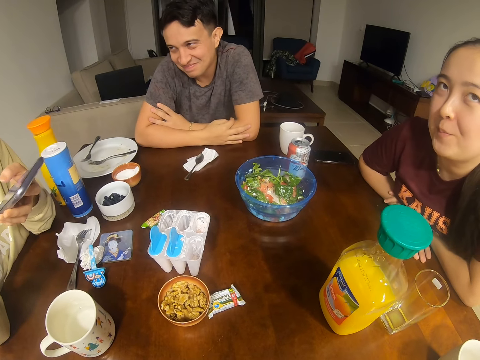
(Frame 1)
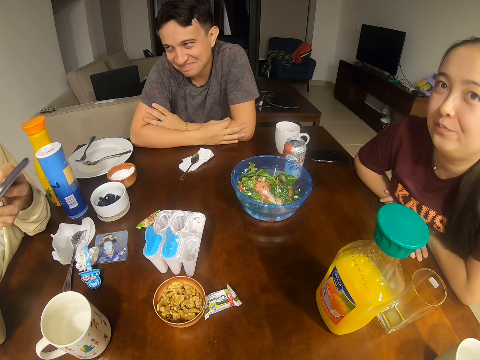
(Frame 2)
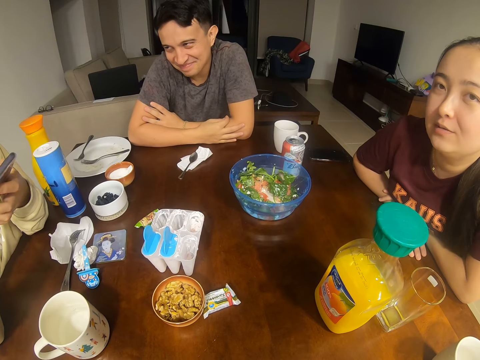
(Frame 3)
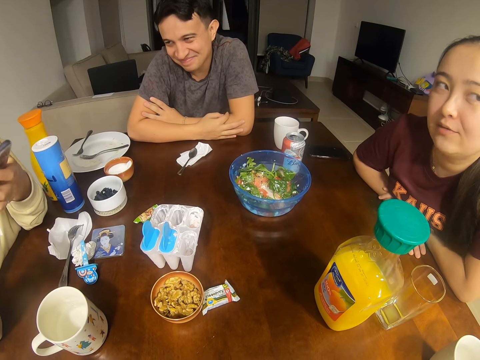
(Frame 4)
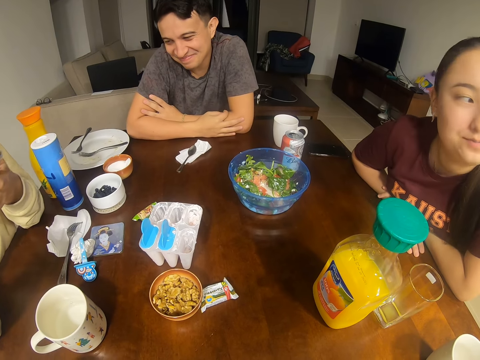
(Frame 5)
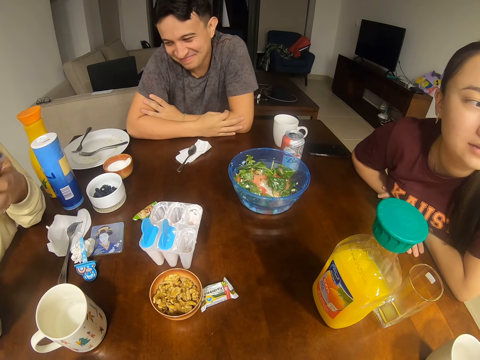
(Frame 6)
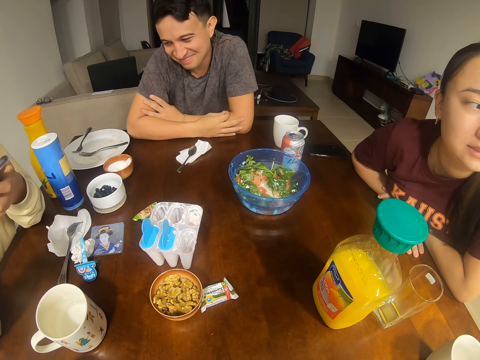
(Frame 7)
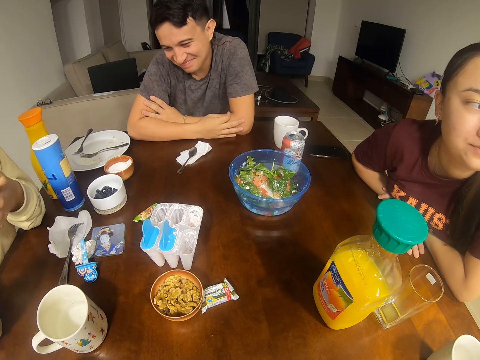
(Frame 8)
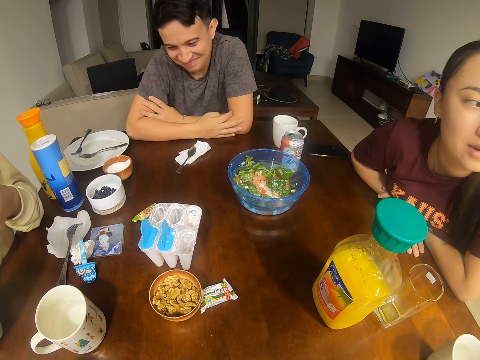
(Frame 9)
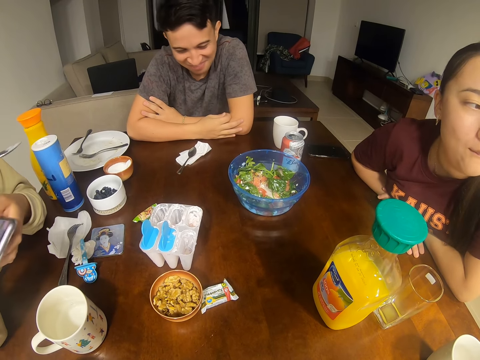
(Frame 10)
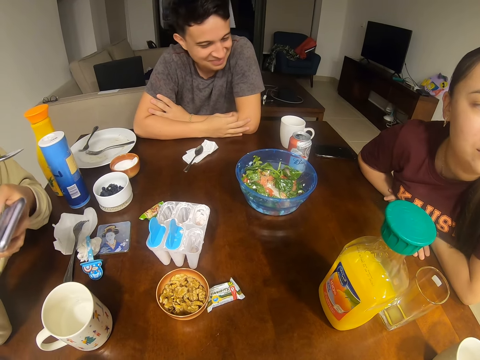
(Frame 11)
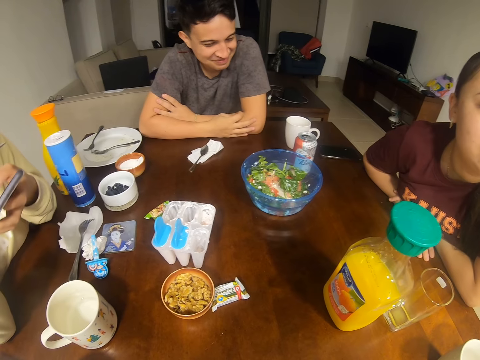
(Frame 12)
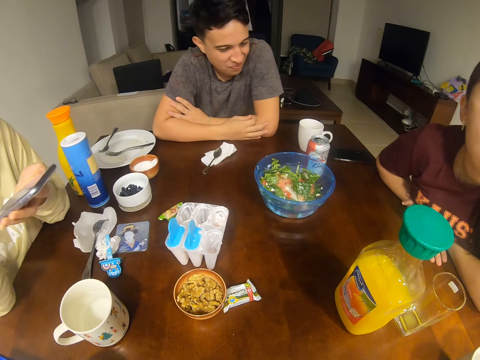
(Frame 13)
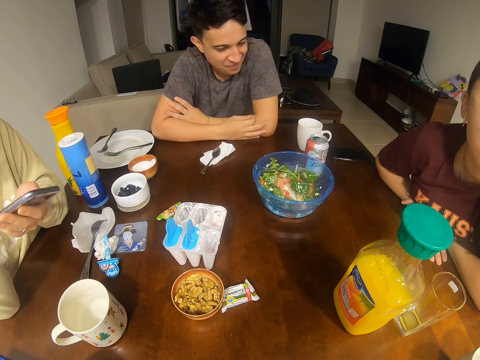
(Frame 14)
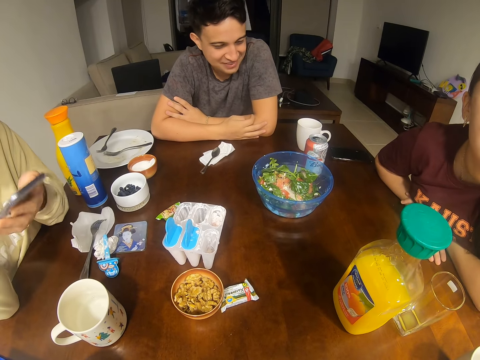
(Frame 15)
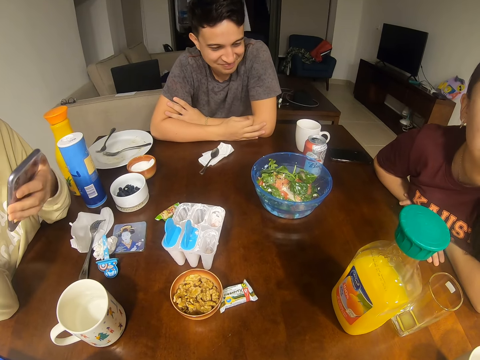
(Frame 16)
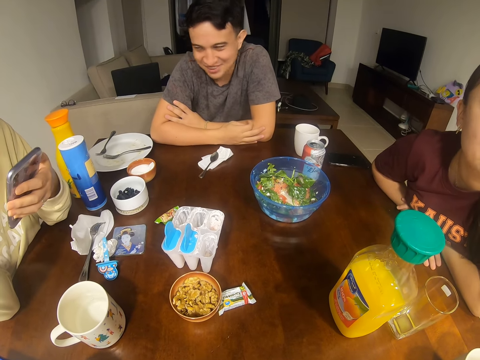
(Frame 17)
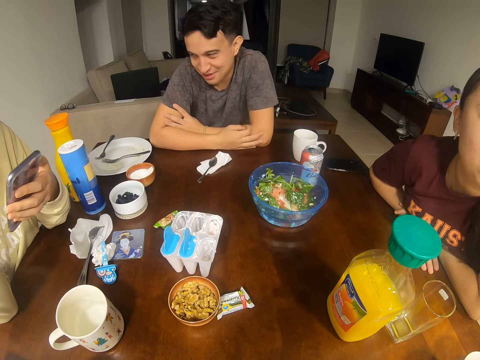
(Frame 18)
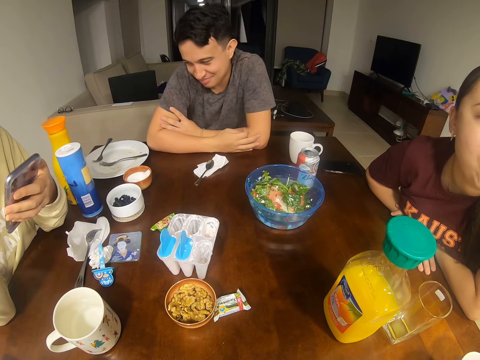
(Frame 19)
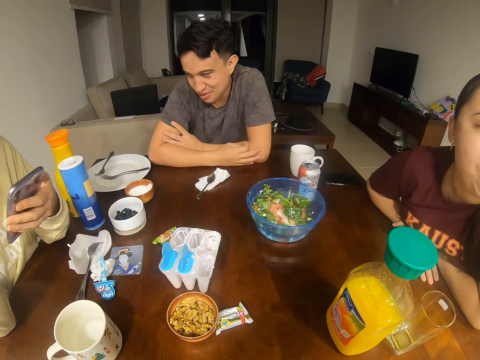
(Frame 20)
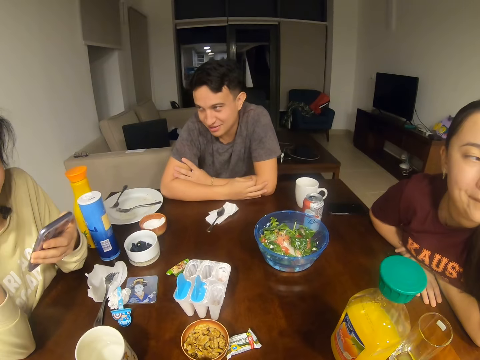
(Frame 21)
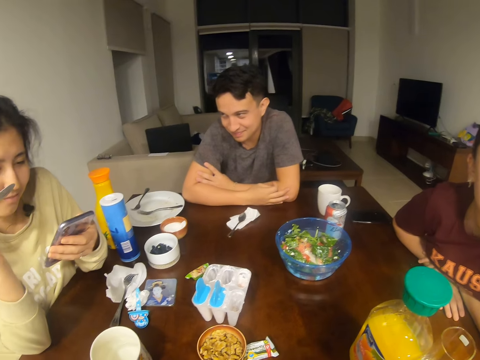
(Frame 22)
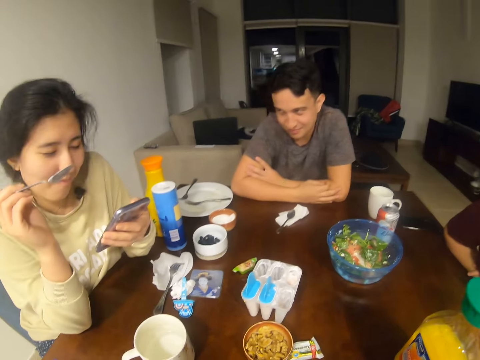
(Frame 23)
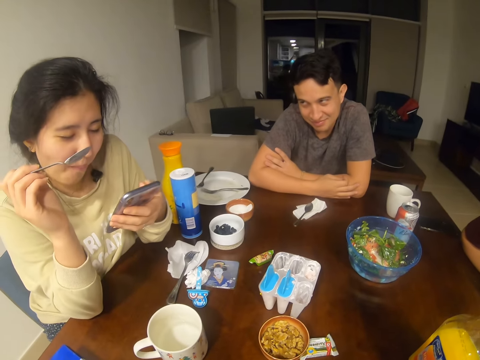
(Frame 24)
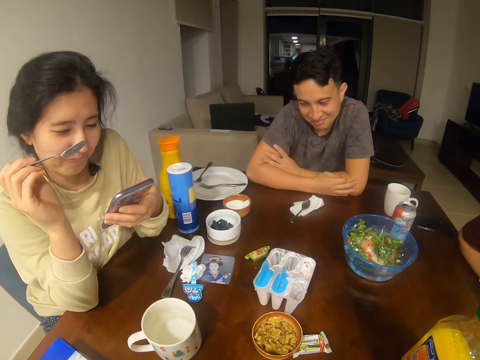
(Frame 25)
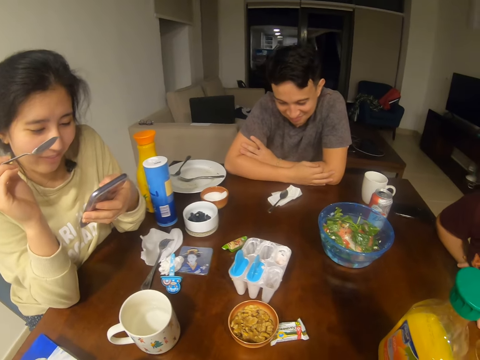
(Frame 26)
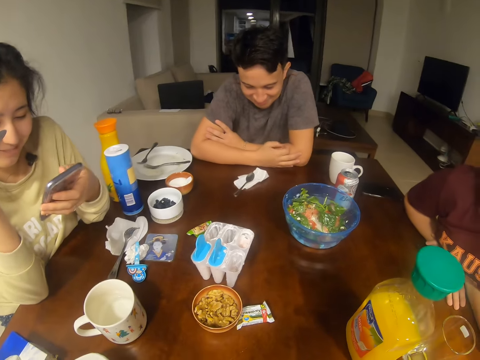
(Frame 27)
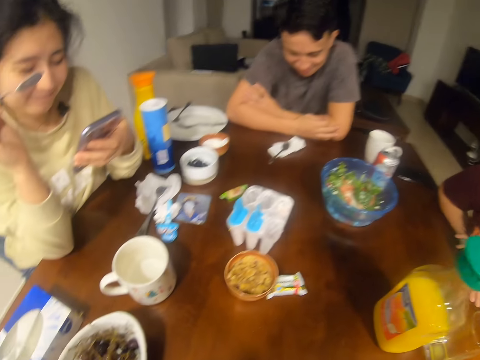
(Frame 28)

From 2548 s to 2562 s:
A girl touches the phone screen. A man looks at the girl. The girl holds the phone. The girl touches the phone screen. The man converses with a woman.

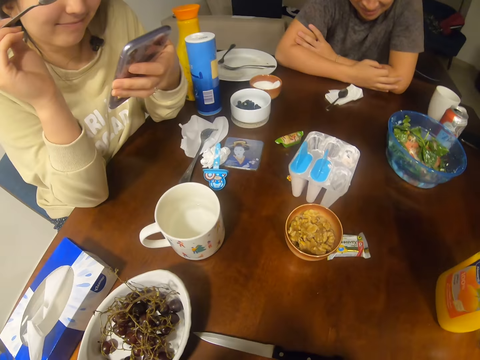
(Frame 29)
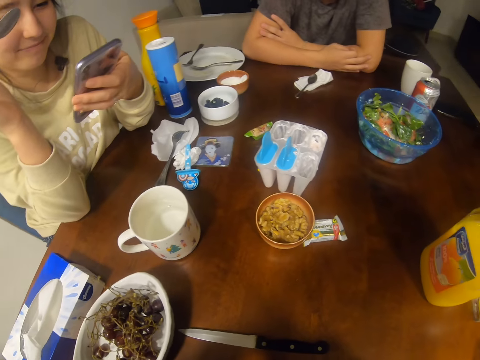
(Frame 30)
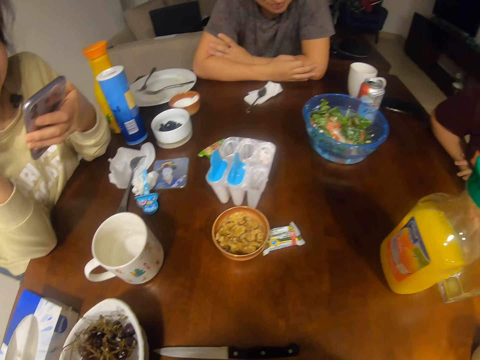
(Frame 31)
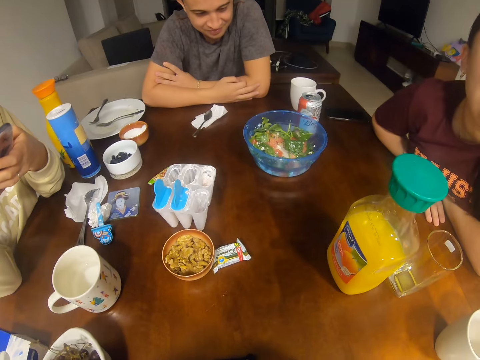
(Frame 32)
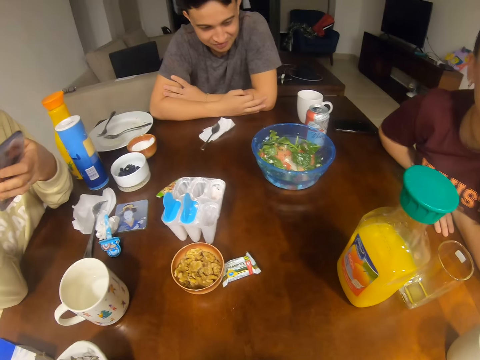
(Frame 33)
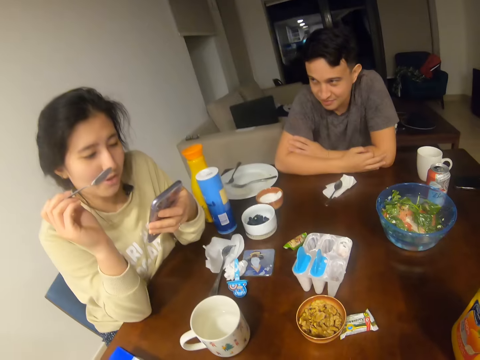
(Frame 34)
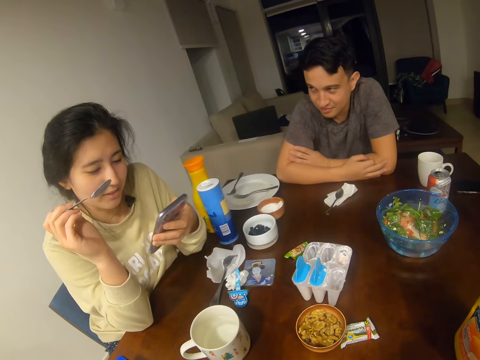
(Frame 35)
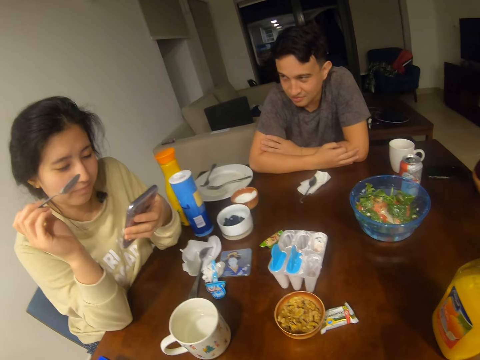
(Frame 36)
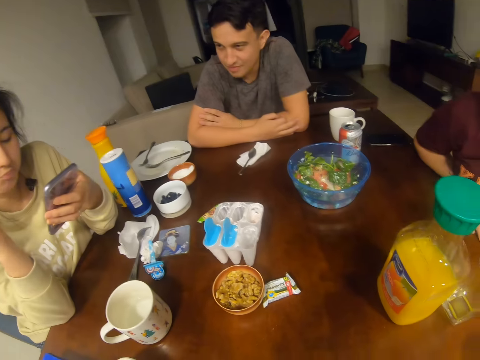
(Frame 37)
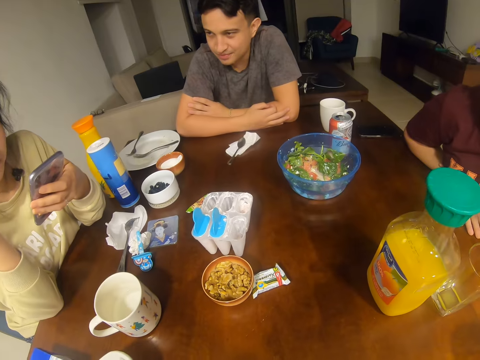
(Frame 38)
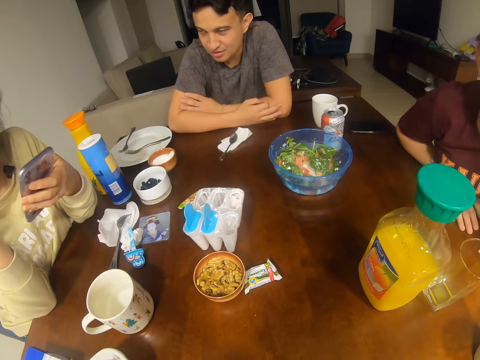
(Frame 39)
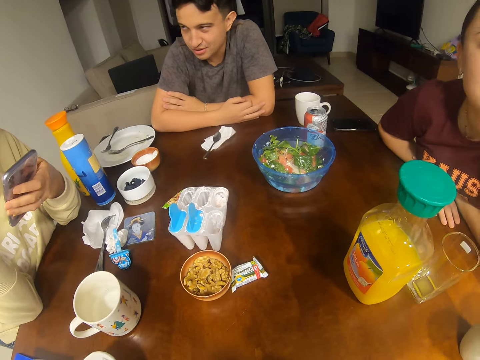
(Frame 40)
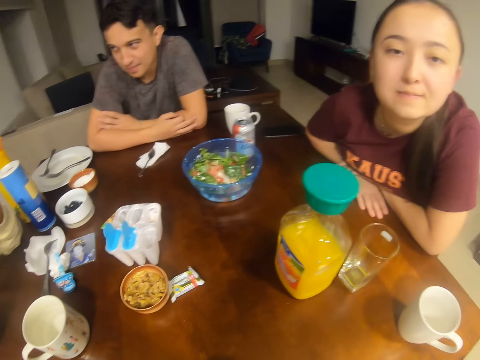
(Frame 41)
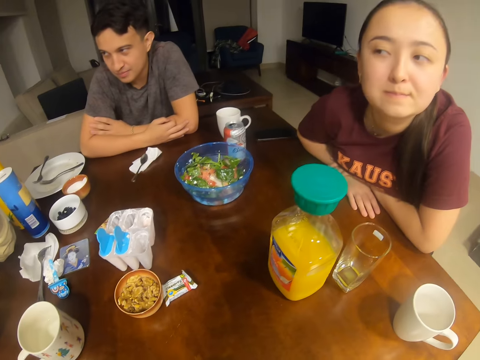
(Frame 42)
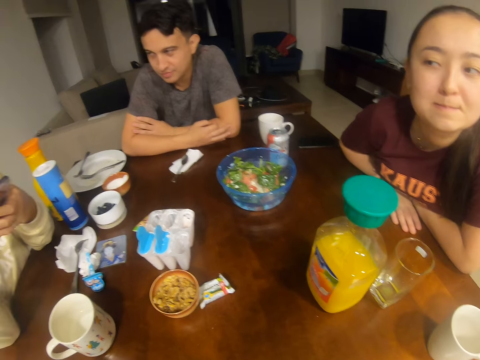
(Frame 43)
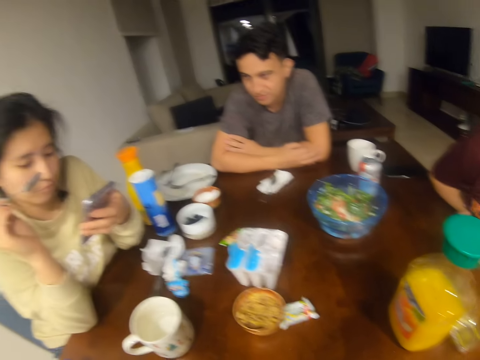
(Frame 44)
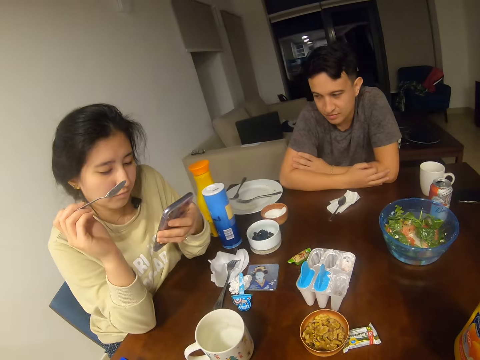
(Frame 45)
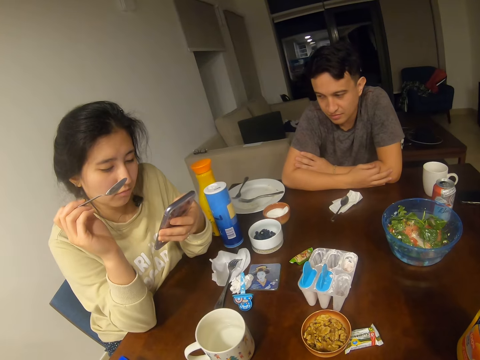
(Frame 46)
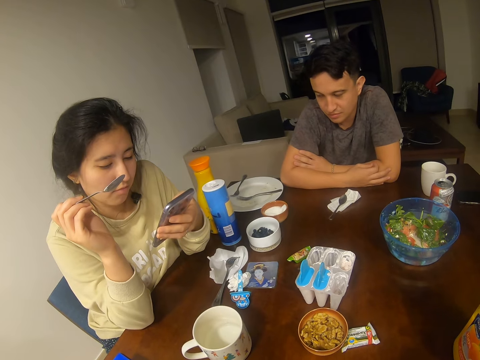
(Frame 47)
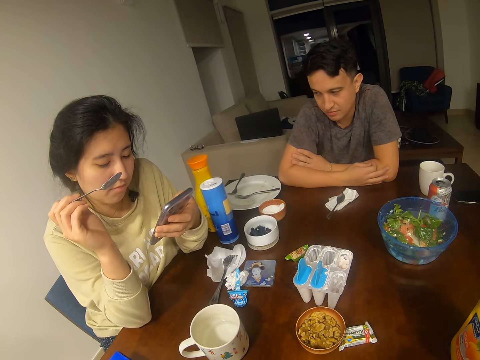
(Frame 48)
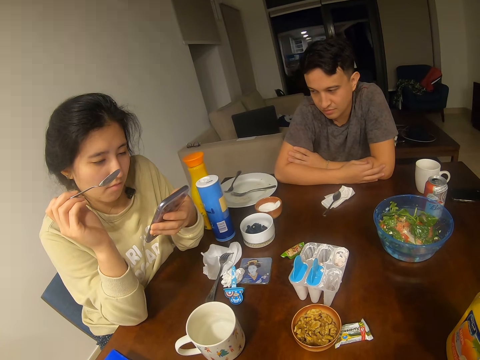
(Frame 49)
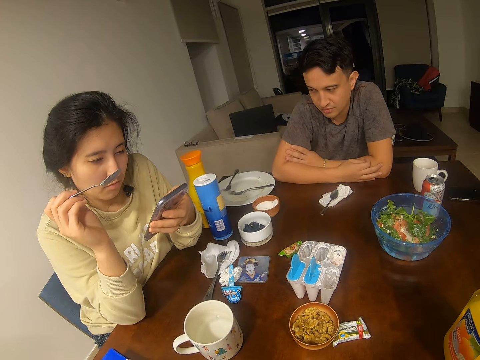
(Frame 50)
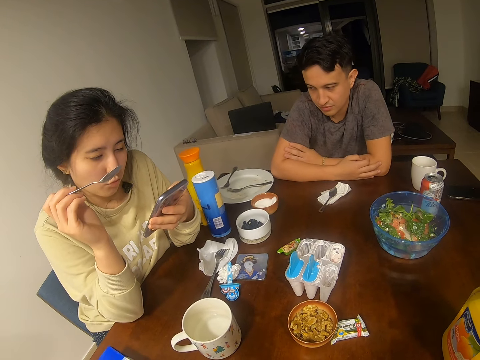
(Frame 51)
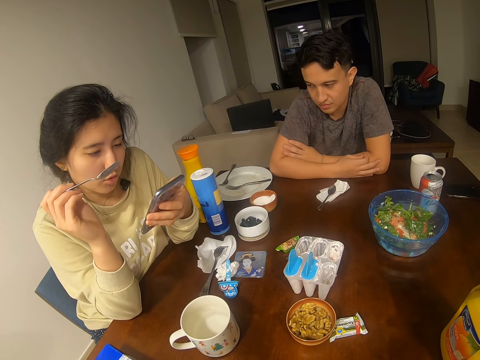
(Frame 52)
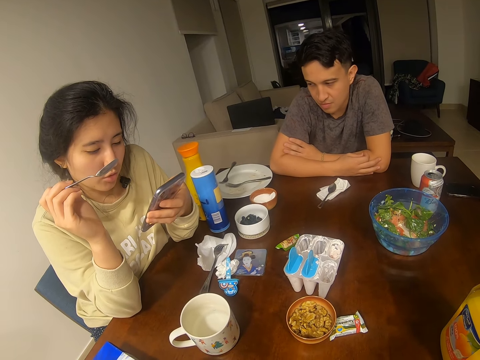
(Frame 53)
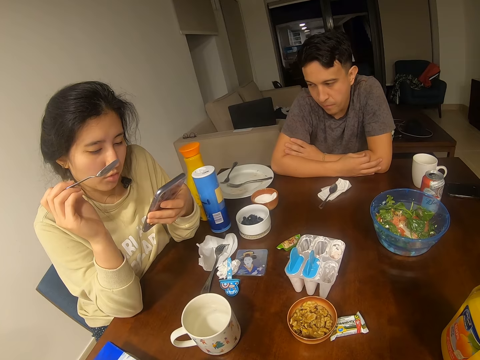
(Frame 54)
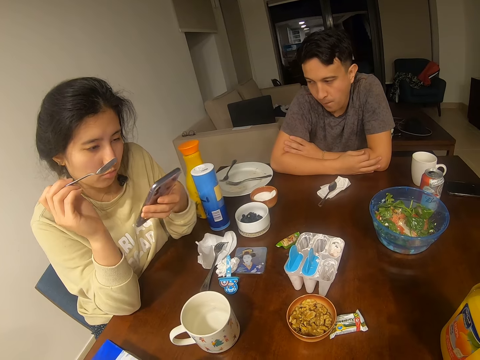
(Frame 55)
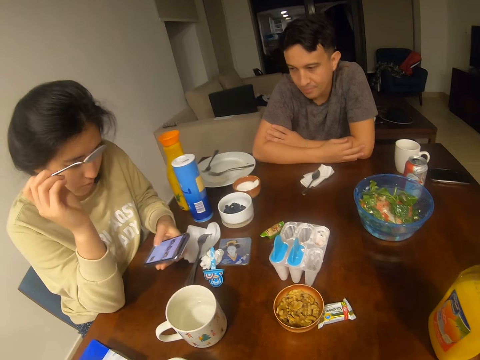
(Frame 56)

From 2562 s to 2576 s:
A man looks at a girl. The camera wearer looks at another girl. The first girl touches the phone screen.
